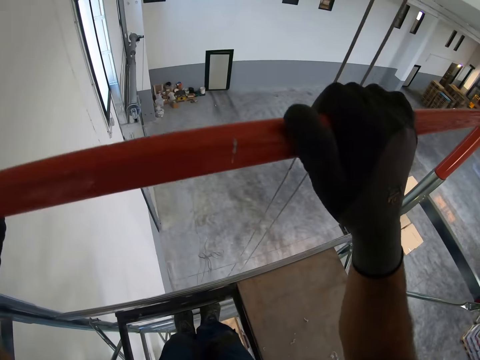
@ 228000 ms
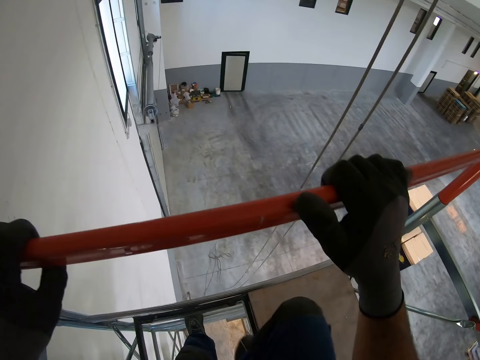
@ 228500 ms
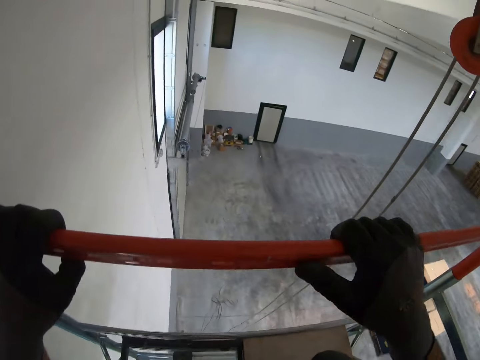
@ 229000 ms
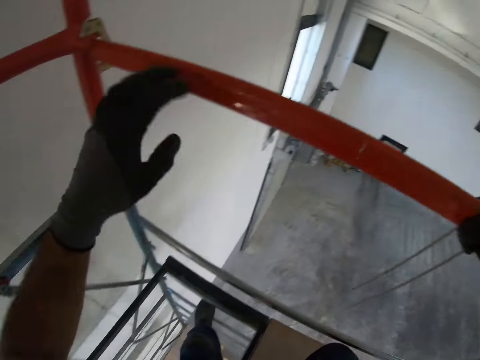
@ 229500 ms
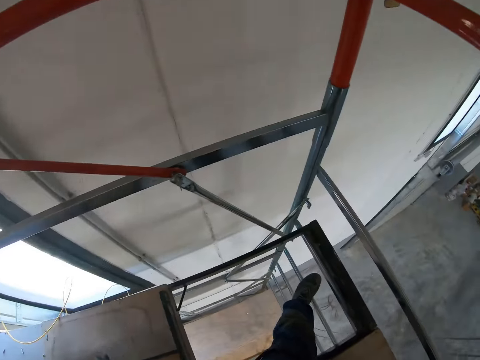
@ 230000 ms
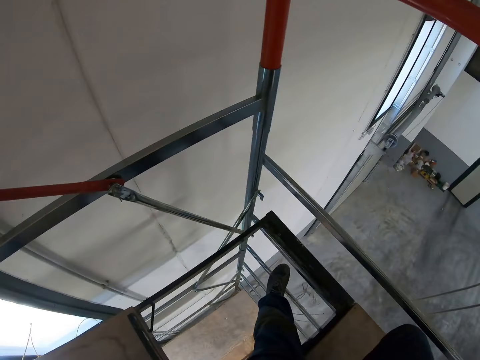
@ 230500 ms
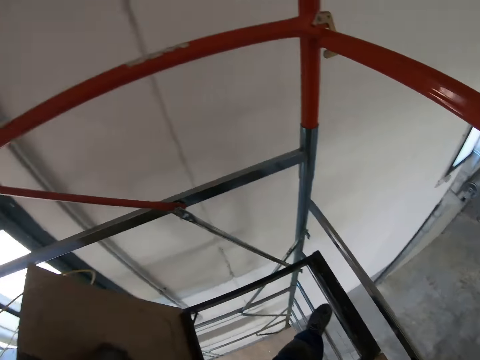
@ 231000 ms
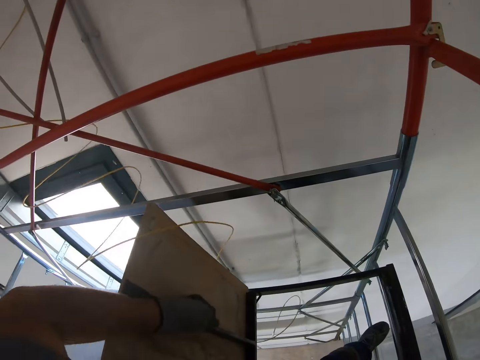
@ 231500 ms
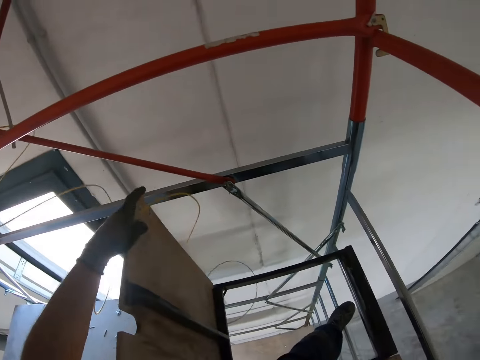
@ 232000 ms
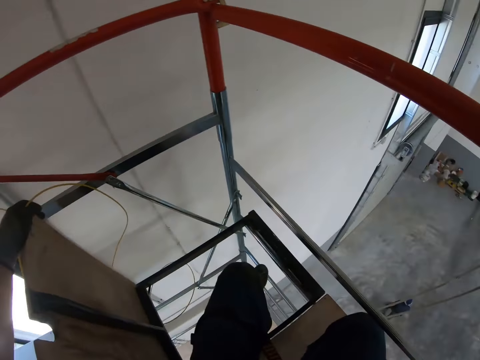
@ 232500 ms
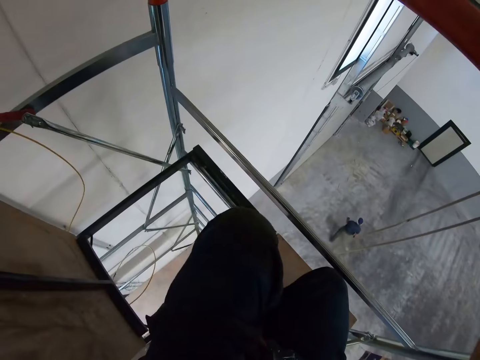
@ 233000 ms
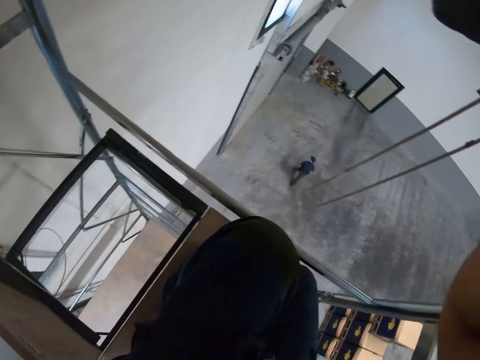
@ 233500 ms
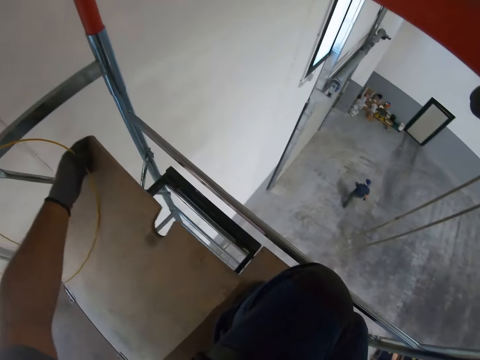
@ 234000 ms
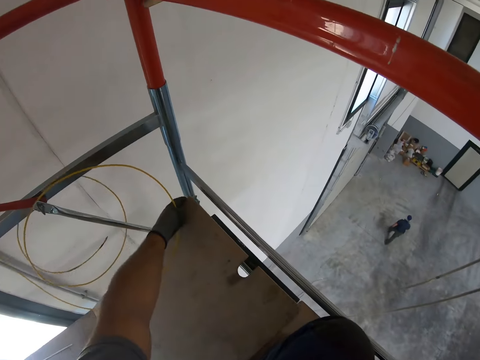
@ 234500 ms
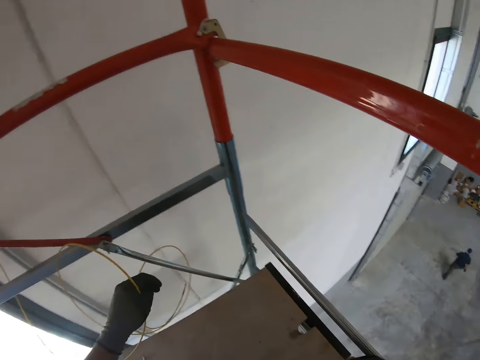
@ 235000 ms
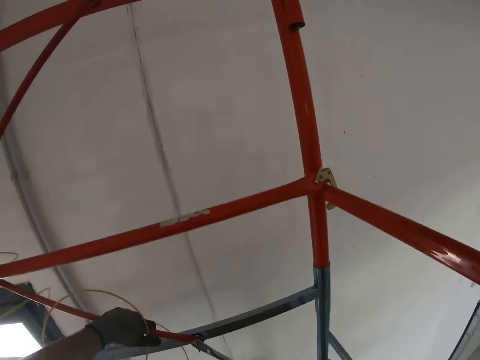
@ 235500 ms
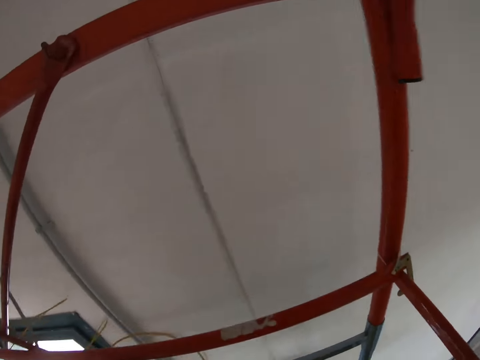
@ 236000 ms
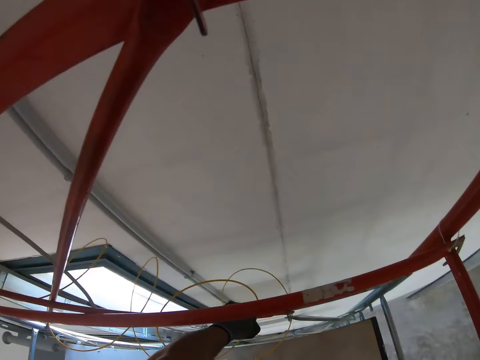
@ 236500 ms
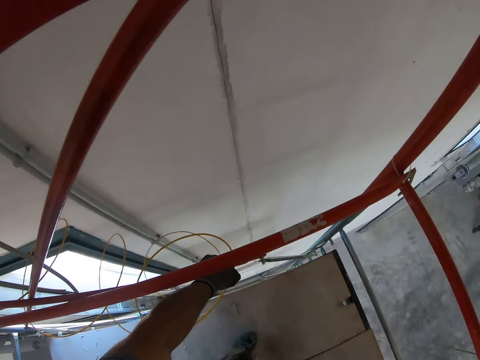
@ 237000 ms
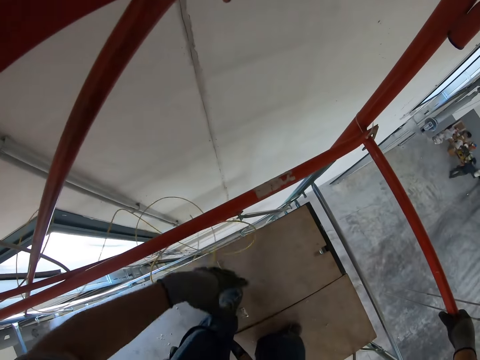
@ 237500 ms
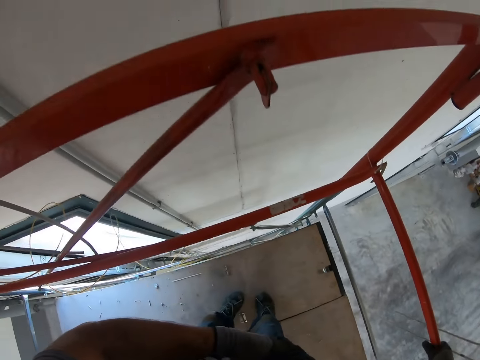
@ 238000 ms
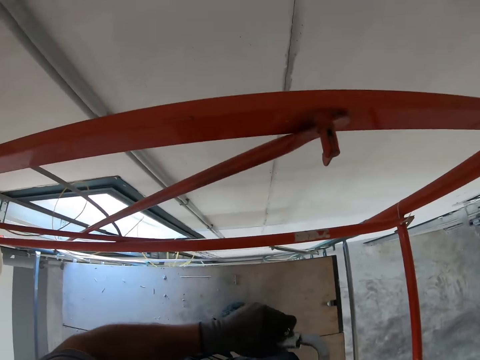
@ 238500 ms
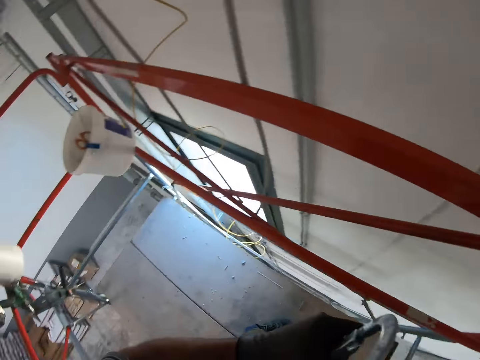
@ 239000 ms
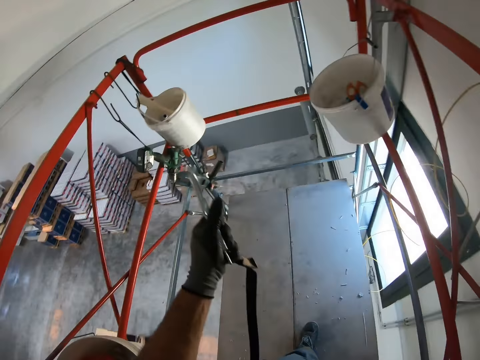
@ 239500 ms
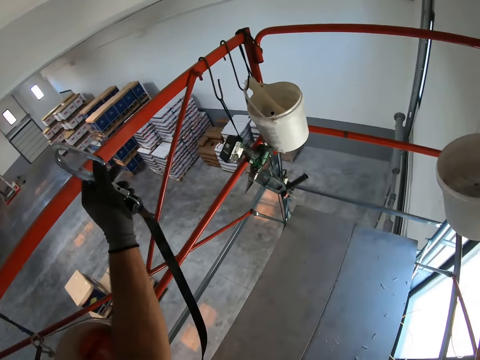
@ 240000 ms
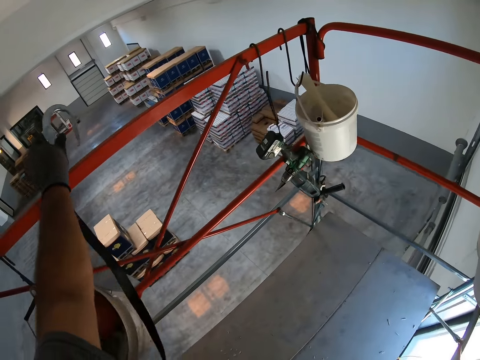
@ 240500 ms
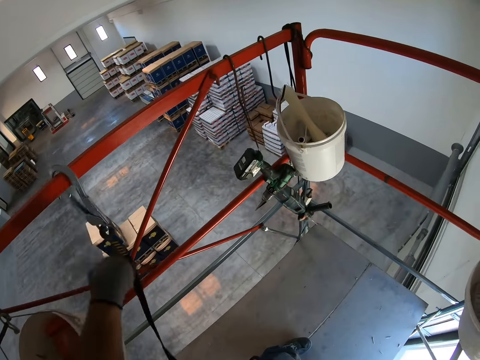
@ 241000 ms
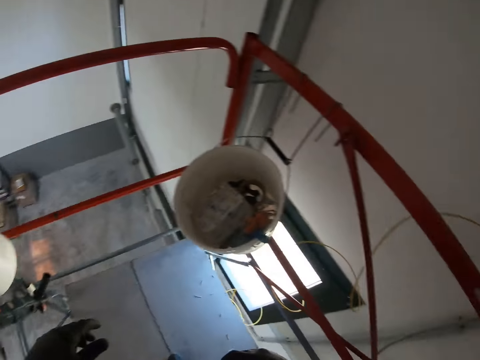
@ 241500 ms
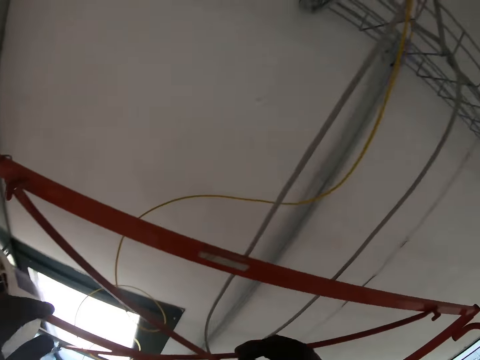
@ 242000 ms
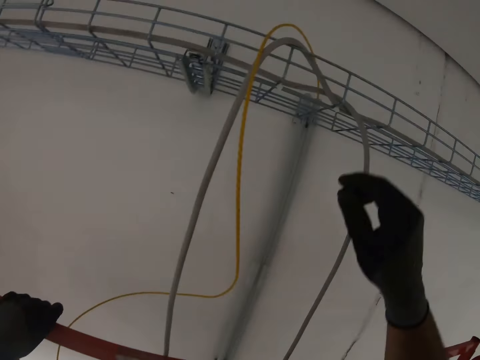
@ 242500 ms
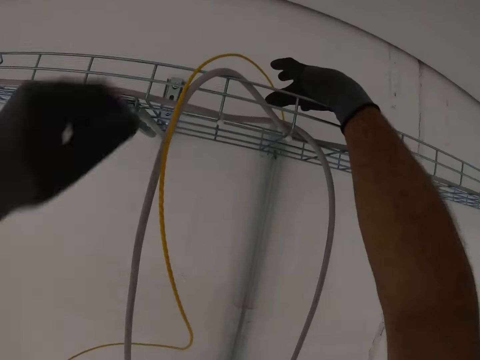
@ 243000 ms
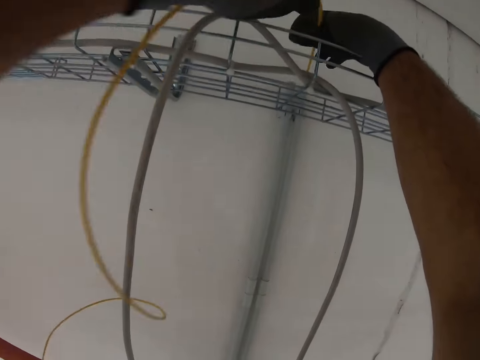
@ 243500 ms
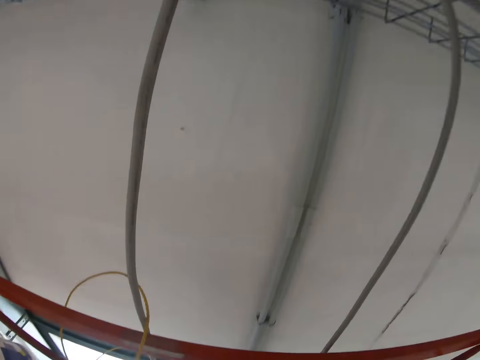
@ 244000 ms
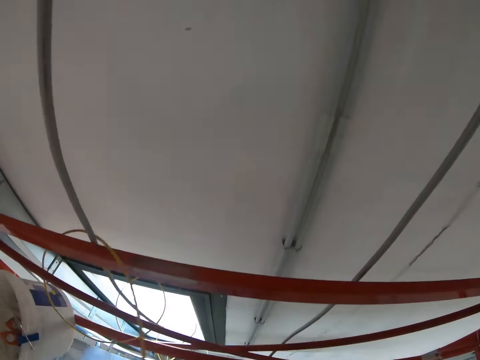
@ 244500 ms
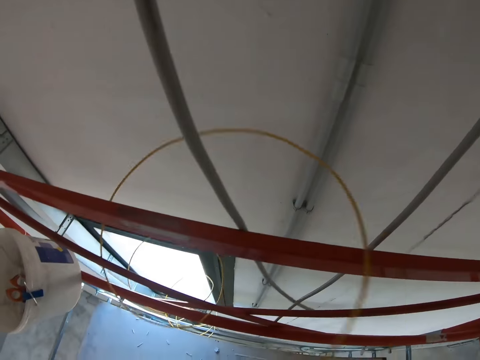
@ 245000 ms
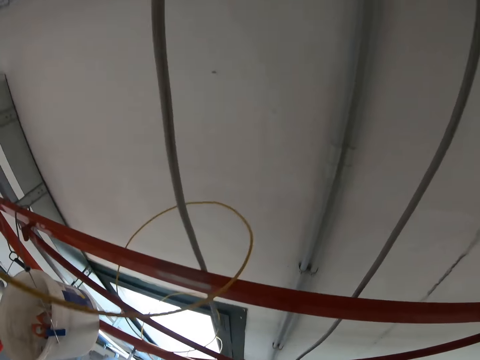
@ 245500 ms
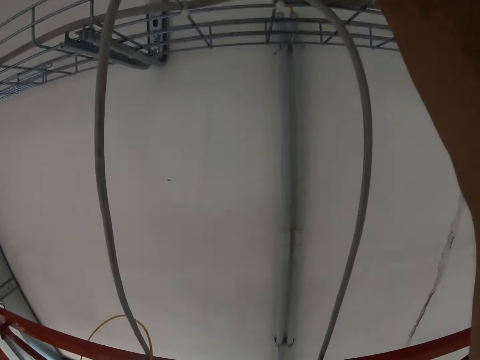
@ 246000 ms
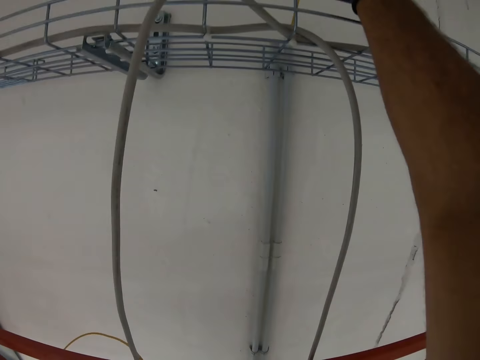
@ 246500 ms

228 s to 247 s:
The camera wearer closes the hatch on the floor. He holds a cable in his hand. He moves towards the bucket. He hooks a harness to the rail. He moves towards the wall. He returns the cables back in the cord hider. He pulls the cable from the pipe on the wall.

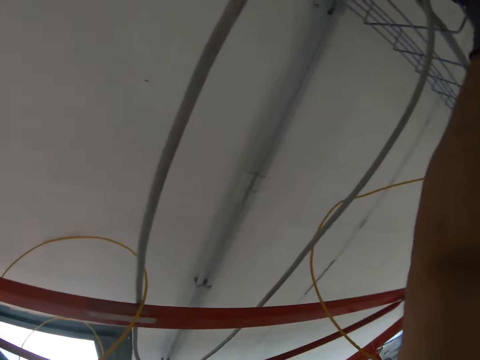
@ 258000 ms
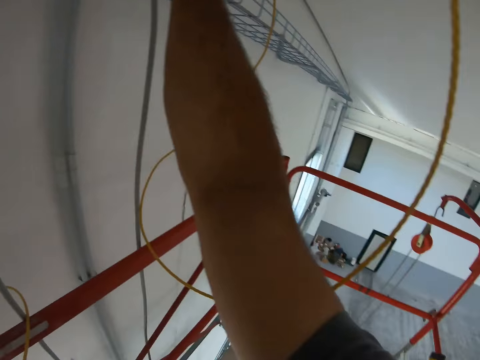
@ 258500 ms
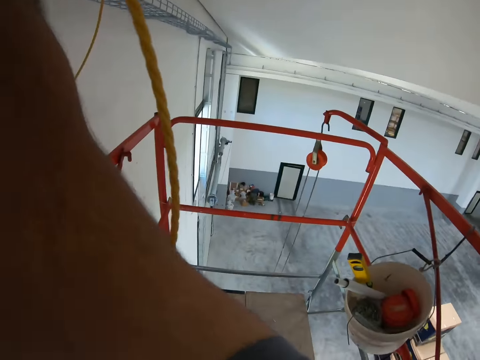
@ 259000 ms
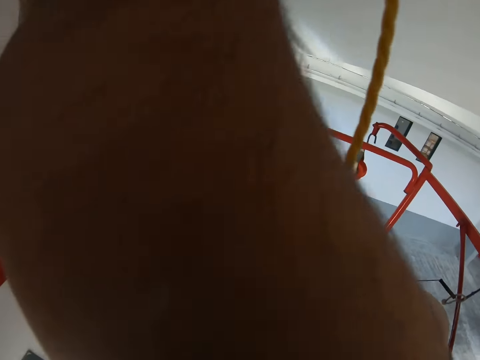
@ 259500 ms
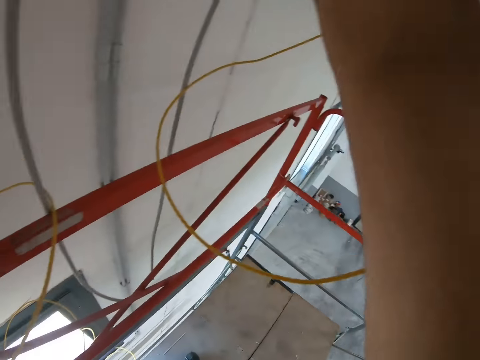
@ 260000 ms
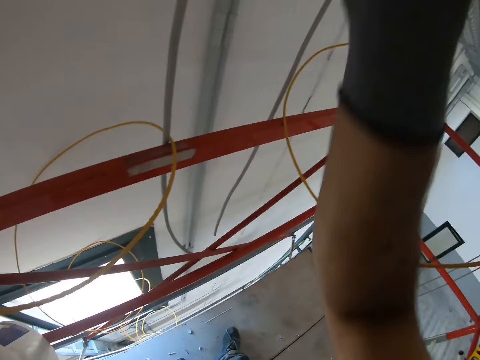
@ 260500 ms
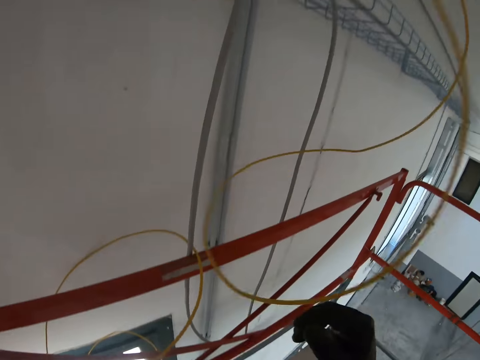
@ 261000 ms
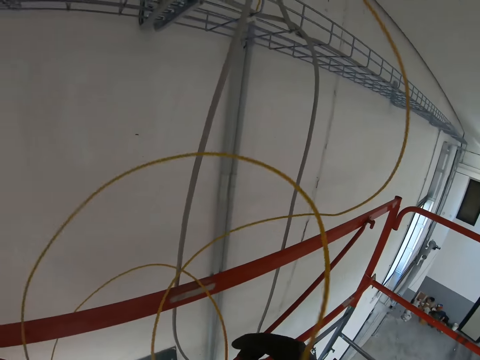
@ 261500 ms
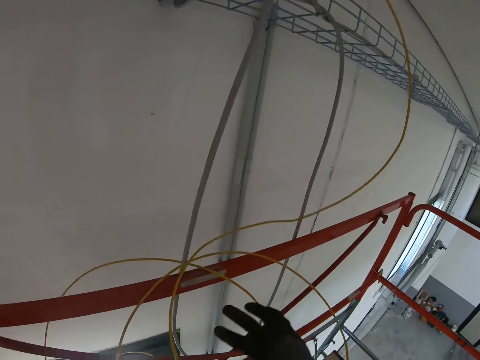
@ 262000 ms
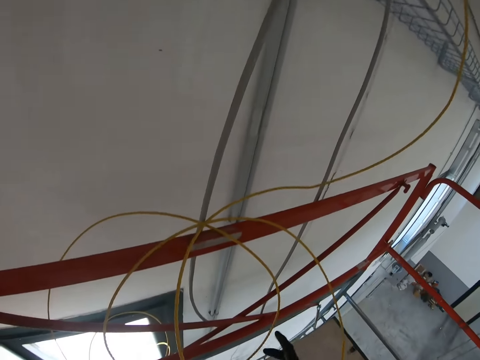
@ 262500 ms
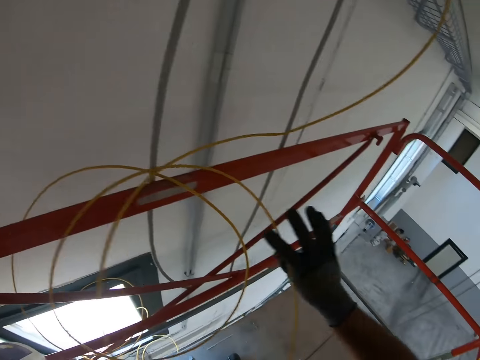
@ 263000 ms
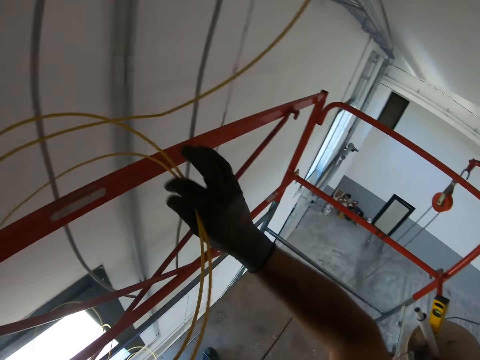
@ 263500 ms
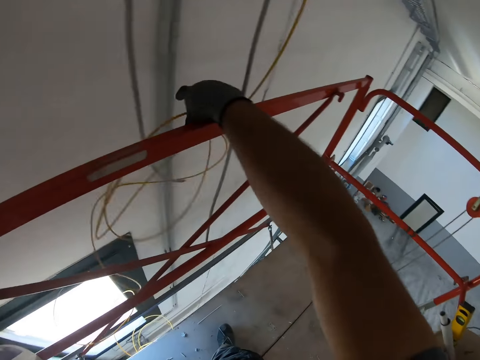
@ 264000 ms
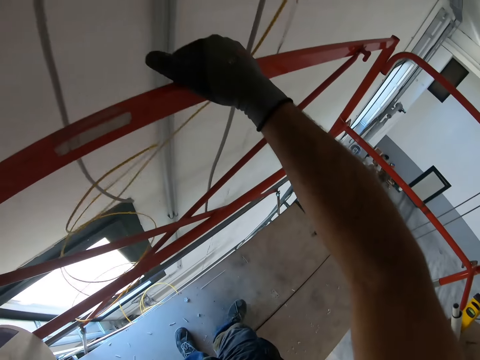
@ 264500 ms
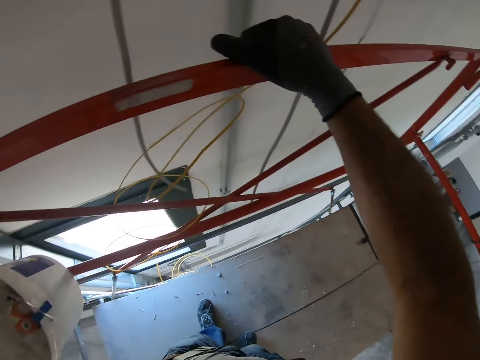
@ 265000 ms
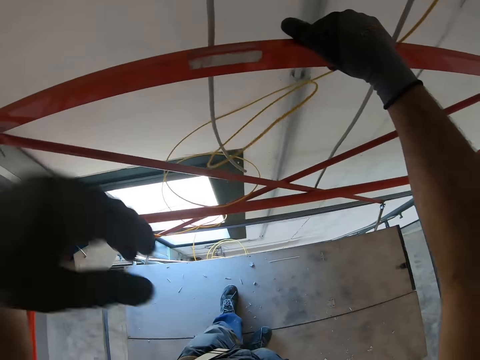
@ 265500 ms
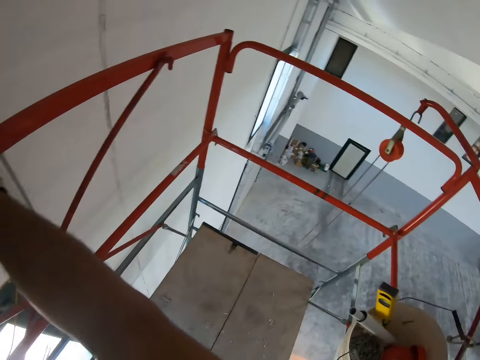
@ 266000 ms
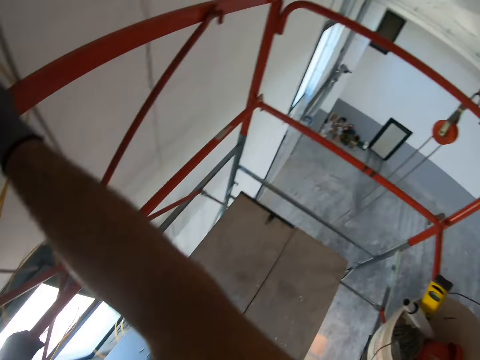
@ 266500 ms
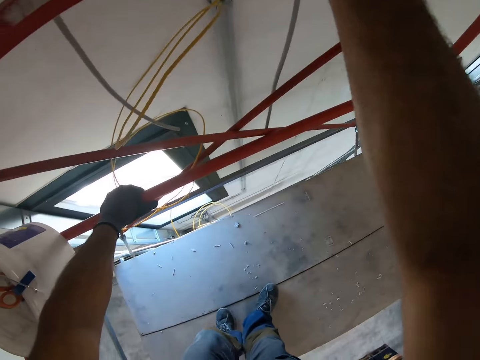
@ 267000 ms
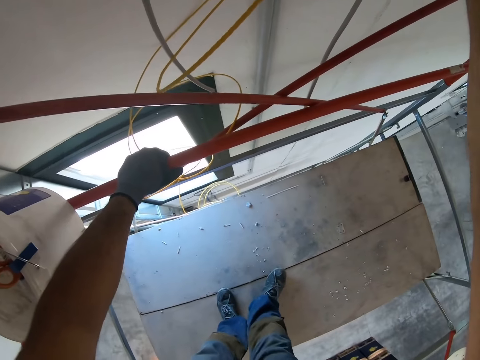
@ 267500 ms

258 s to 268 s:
The camera wearer moves the cable towards the wall. They stare at the scaffold. They look around.
